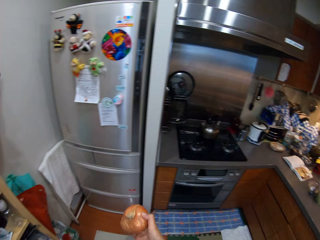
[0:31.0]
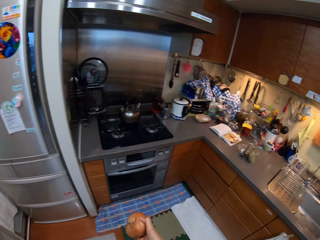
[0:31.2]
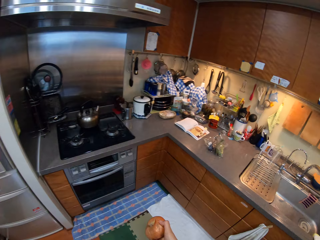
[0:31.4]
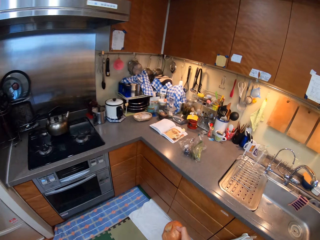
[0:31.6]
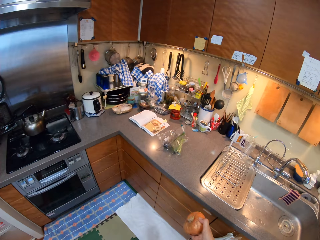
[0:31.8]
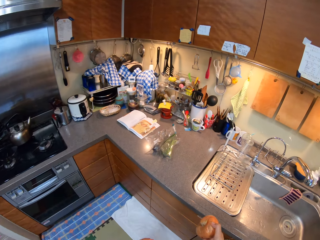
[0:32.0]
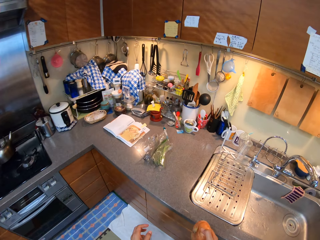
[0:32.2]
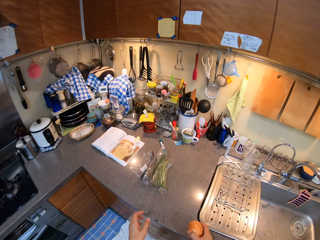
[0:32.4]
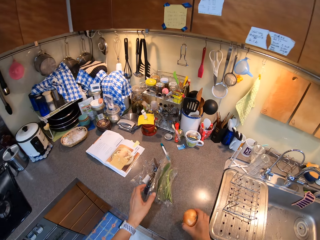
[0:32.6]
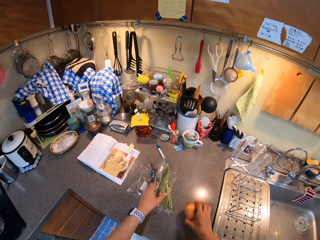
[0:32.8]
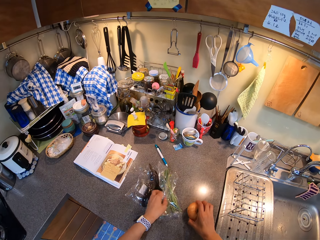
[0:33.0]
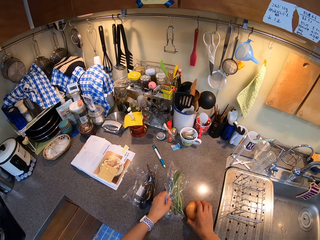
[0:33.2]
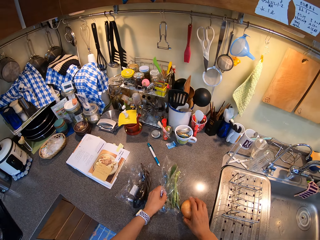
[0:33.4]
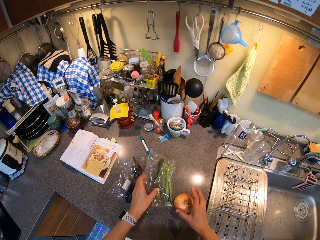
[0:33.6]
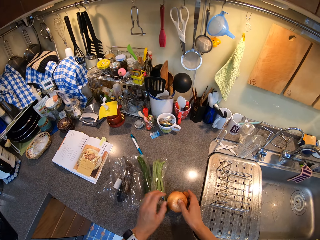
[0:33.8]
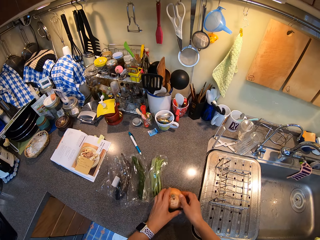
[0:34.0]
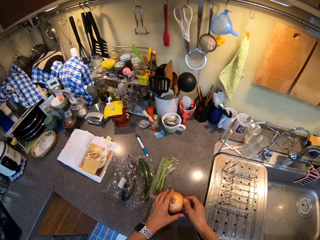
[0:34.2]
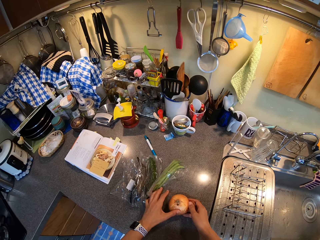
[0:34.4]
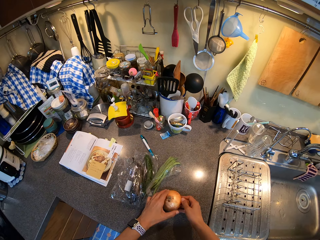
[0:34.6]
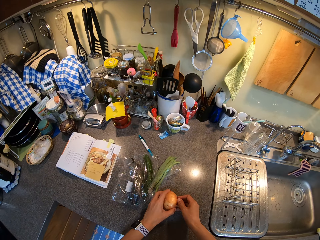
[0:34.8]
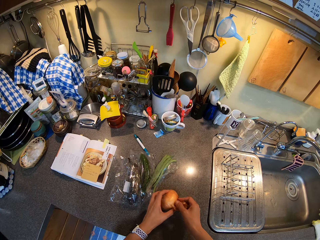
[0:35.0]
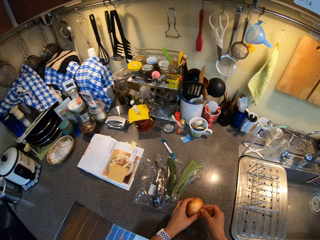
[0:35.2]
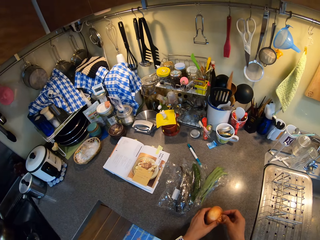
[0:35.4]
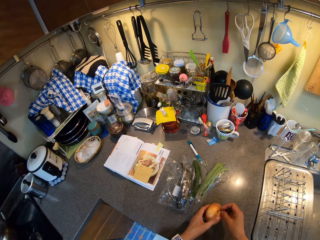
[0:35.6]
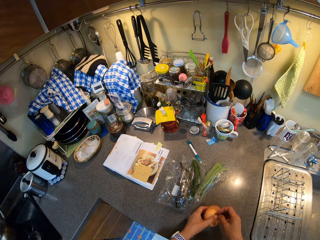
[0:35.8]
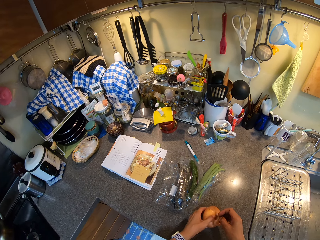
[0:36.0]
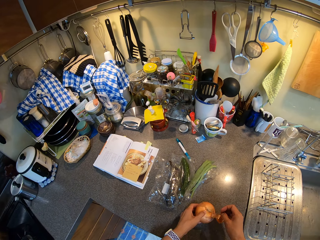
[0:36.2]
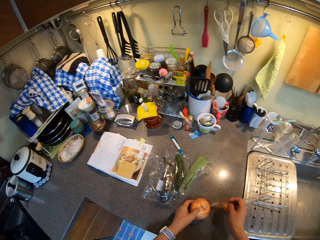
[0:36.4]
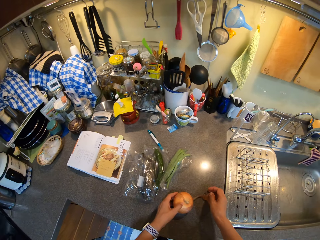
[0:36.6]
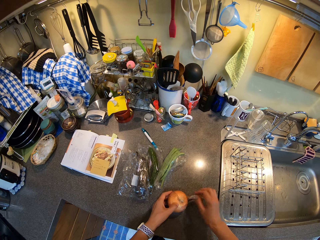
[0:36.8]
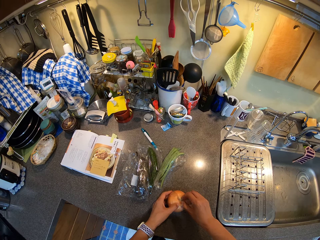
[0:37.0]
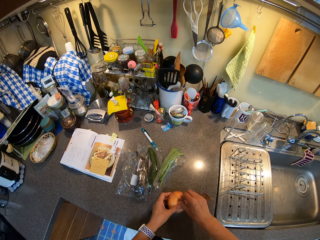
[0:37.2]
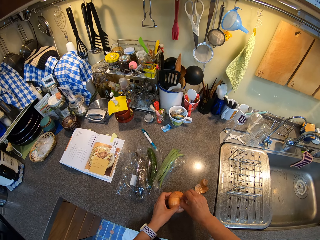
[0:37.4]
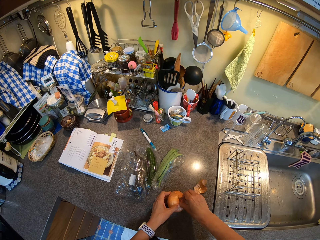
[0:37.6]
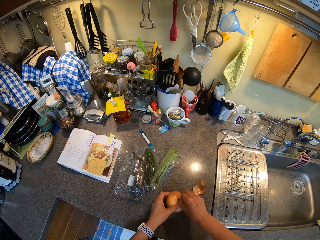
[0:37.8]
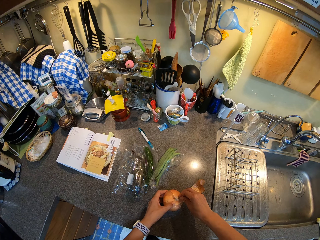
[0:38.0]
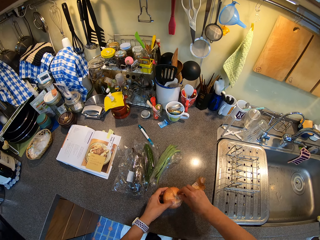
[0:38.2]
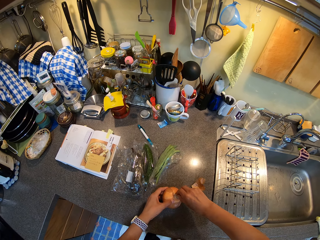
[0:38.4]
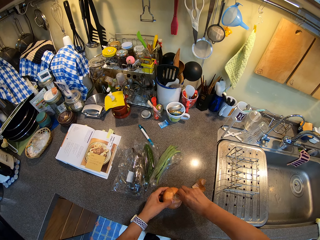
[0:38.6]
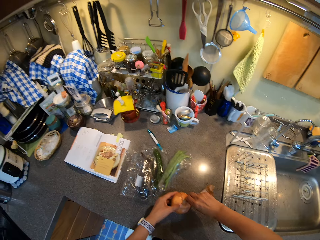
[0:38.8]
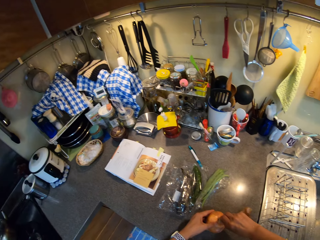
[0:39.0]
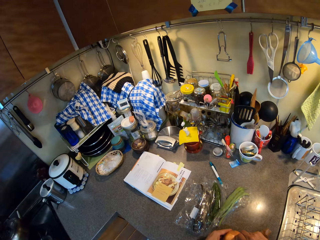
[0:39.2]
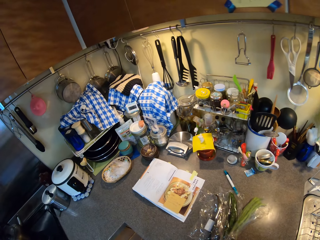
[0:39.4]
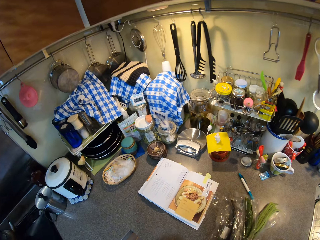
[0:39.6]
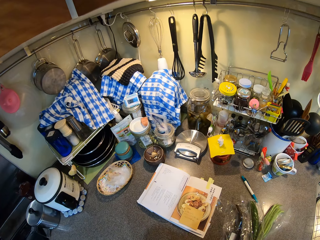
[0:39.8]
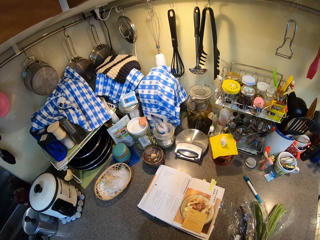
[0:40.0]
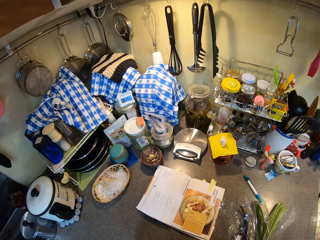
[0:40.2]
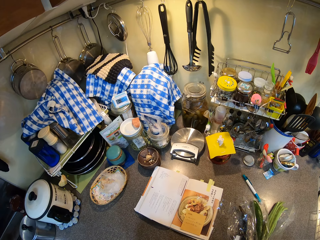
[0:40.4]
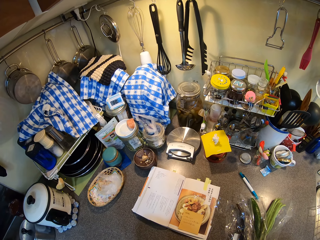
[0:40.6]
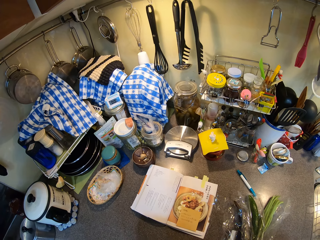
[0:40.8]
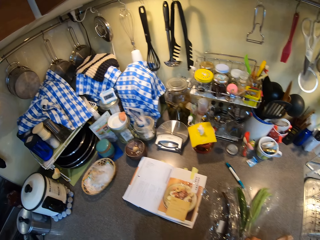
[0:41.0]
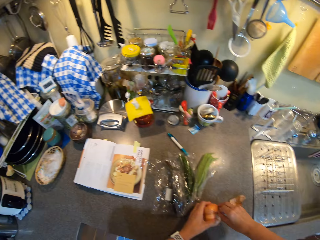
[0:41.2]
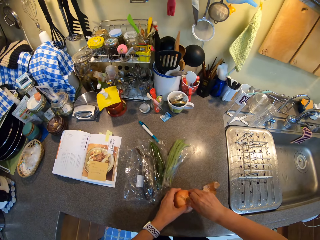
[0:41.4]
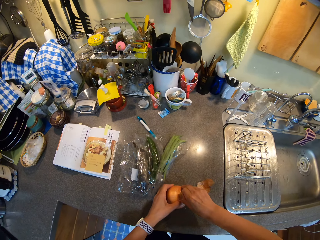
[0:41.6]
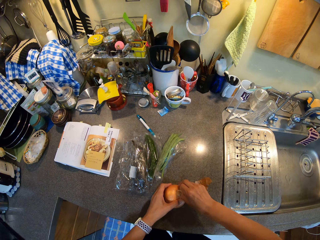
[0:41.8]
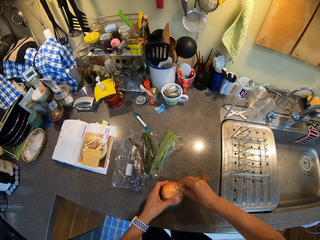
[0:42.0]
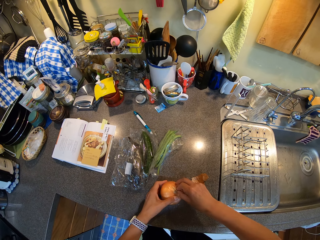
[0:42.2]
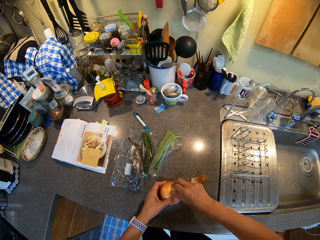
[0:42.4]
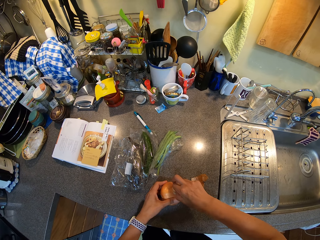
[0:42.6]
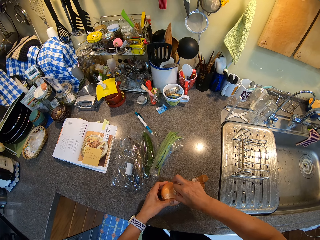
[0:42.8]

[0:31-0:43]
The camera wearer walks in the kitchen to a counter. They move the vegetables. They place the onion on the countertop. They hold the onion peel. They move the vegetables. They hold the onion with both hands. They peel the onion. They place the onion peel on the countertop. They place the onion peel on the countertop again.

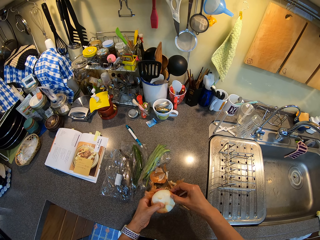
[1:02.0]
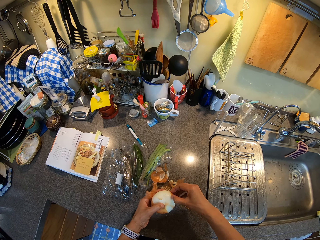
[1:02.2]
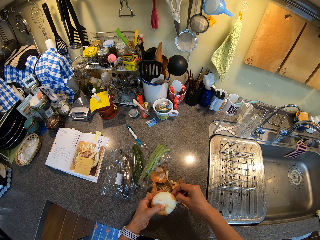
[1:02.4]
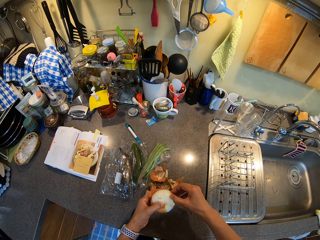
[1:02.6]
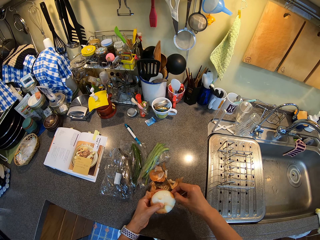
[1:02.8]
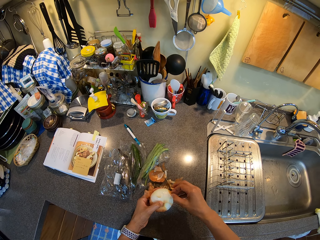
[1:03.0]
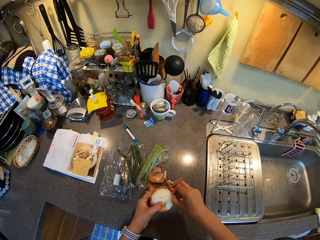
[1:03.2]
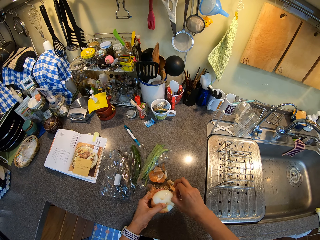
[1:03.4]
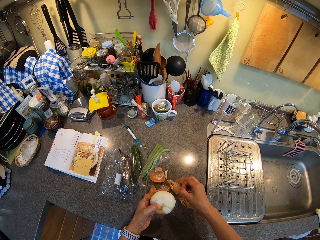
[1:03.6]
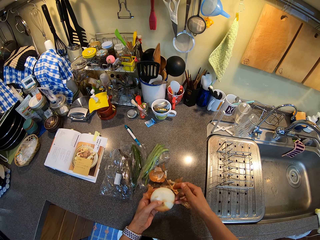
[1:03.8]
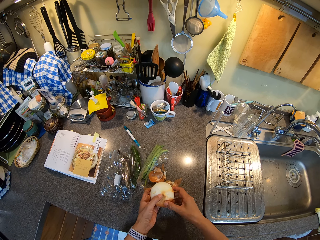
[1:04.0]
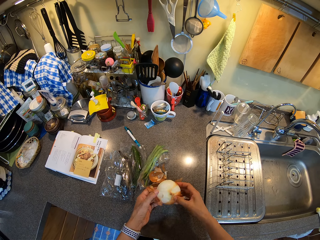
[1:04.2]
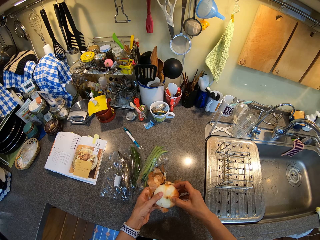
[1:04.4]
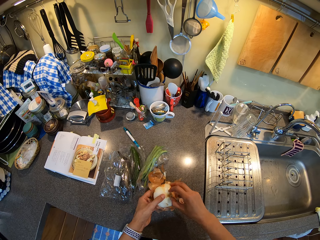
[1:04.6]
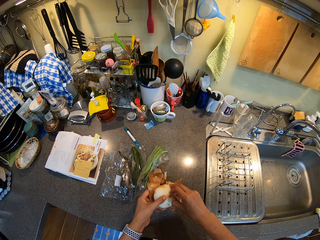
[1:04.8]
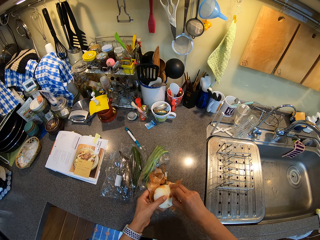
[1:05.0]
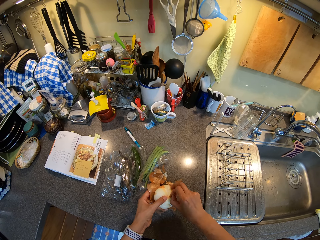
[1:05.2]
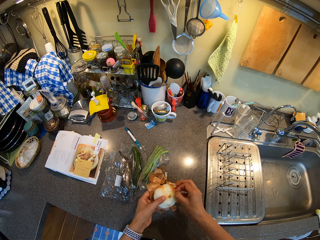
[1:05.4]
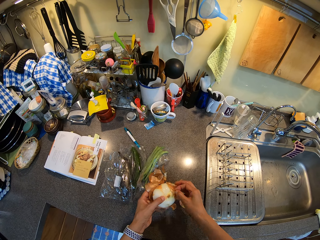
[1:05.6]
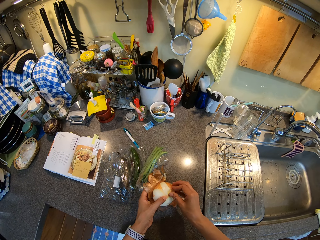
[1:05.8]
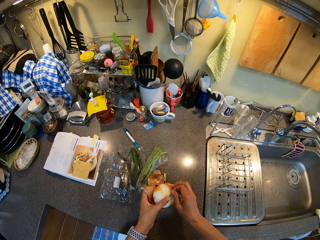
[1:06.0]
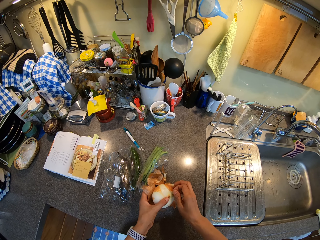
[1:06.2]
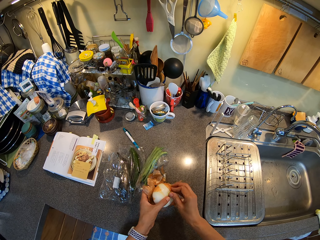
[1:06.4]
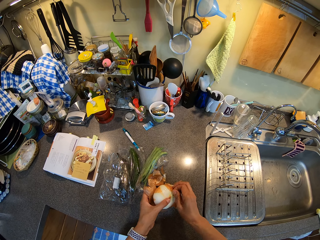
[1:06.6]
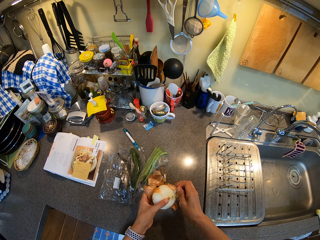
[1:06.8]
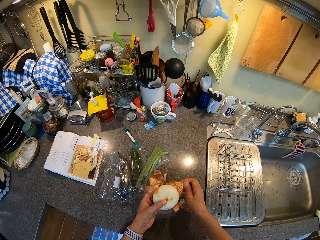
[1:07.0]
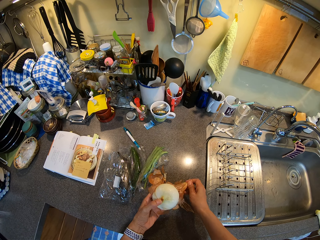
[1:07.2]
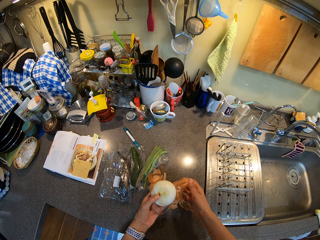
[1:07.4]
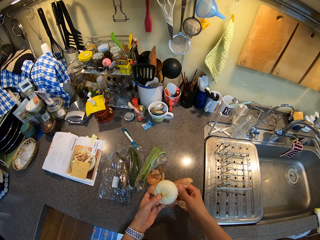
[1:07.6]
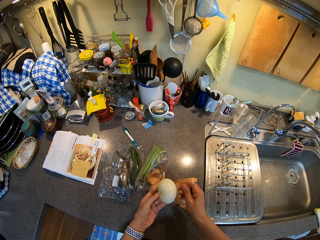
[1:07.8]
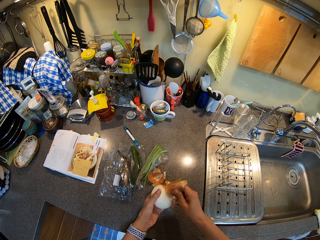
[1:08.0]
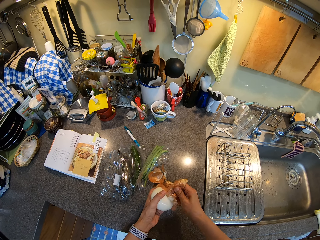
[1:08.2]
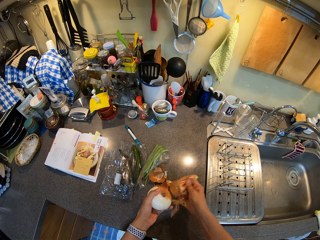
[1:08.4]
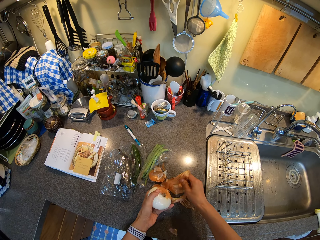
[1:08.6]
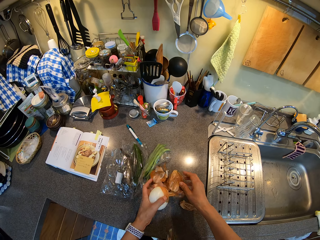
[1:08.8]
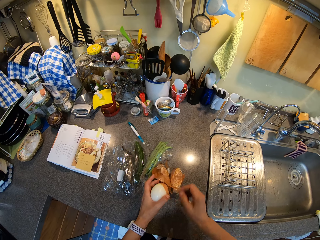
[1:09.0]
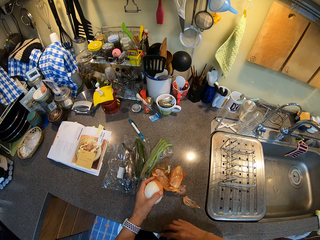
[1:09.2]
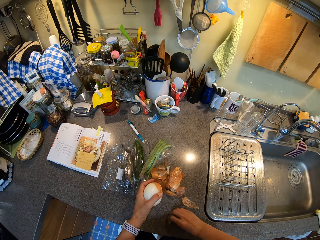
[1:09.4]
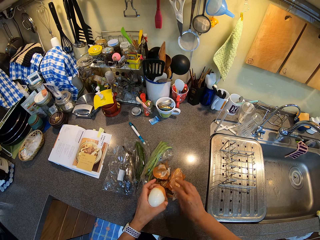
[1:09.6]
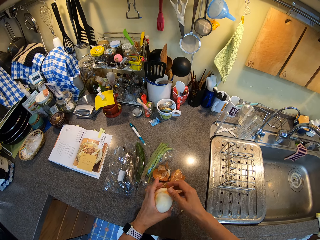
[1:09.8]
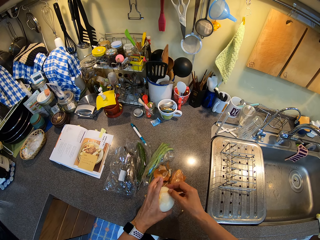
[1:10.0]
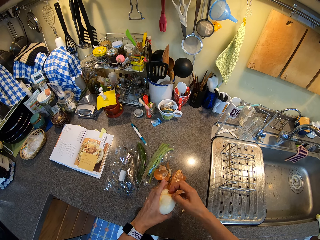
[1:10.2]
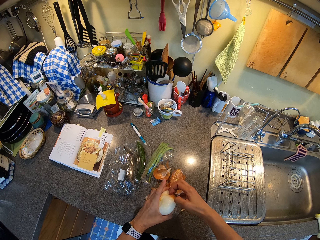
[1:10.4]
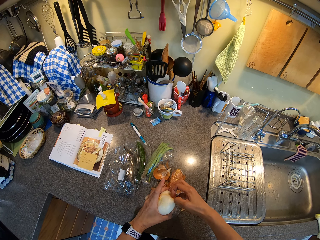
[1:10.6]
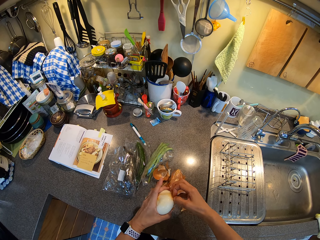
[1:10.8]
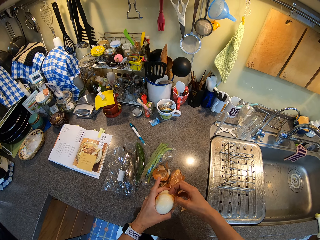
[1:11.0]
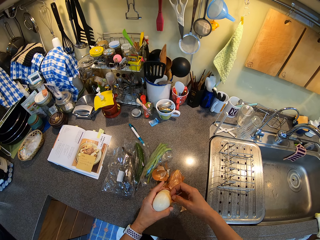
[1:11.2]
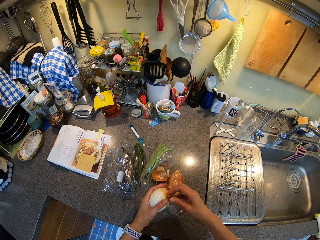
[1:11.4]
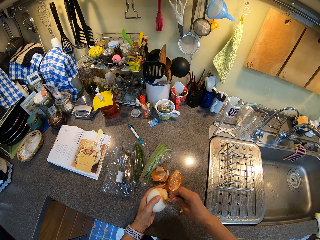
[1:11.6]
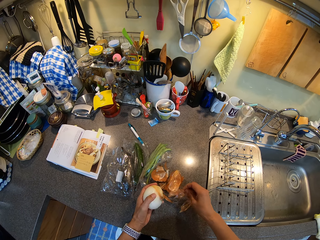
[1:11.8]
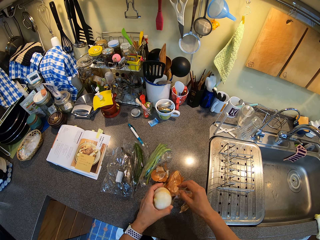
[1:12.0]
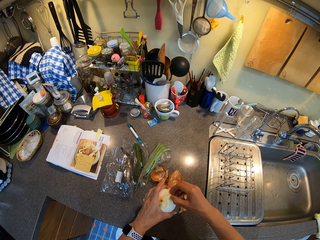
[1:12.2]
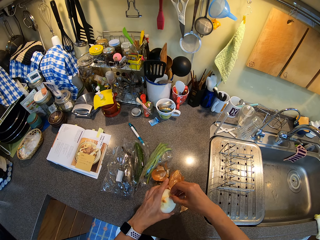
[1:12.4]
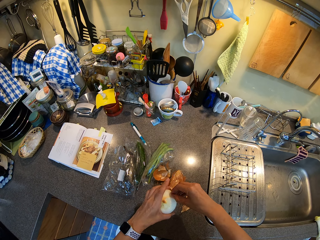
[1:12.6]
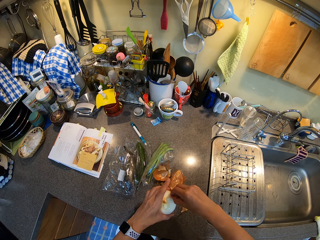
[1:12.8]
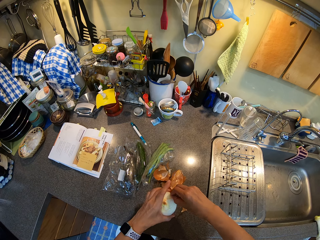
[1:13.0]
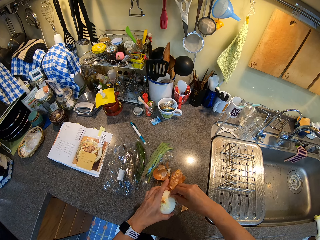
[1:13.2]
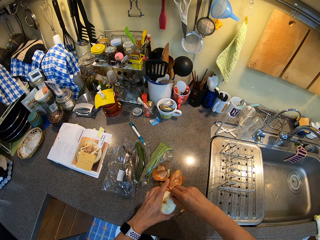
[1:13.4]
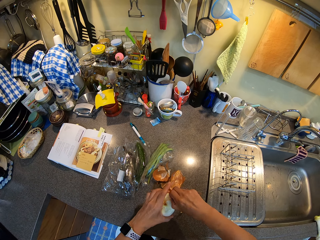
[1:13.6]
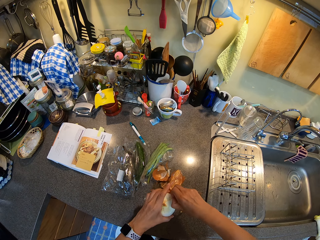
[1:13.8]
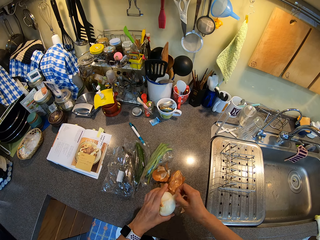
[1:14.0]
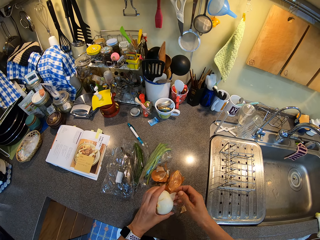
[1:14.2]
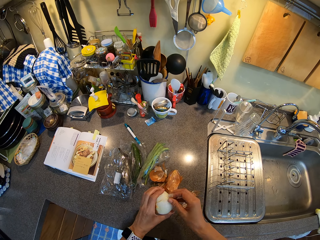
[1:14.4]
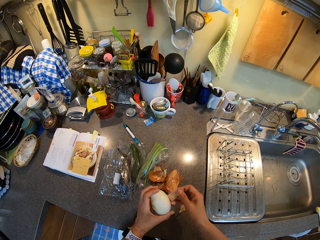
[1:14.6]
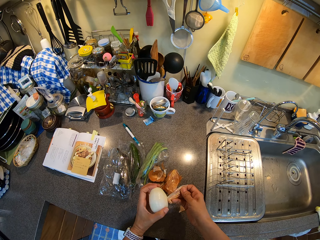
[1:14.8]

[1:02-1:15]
The camera wearer rotates the onion in the hand. They peel the onion. They place the onion peel on the countertop. They move the onion peels. They peel the onion. They place the onion peel on the countertop. They peel the onion.
